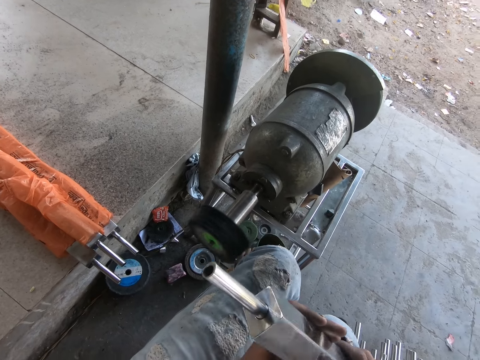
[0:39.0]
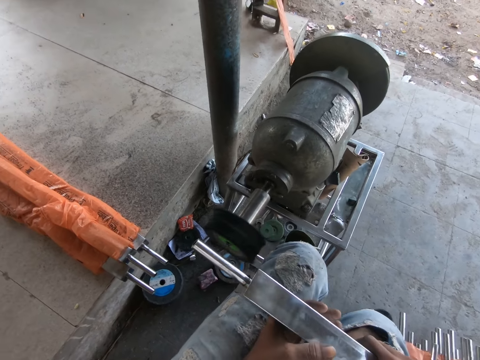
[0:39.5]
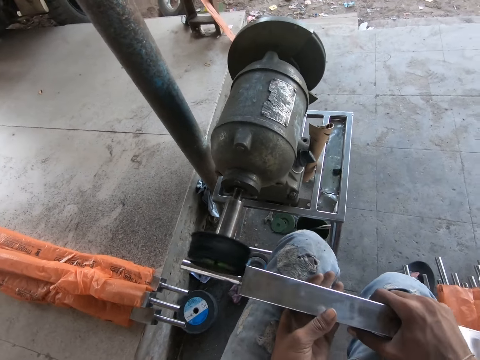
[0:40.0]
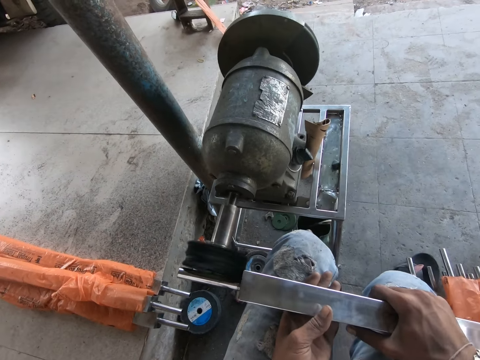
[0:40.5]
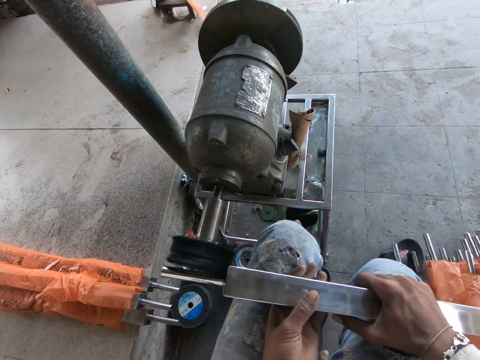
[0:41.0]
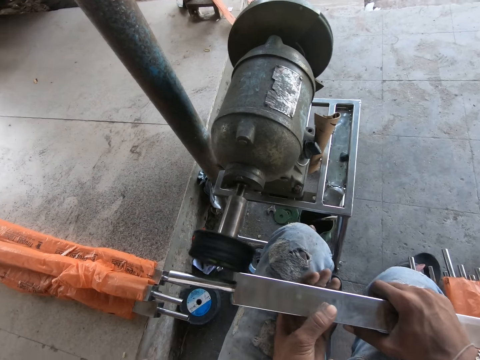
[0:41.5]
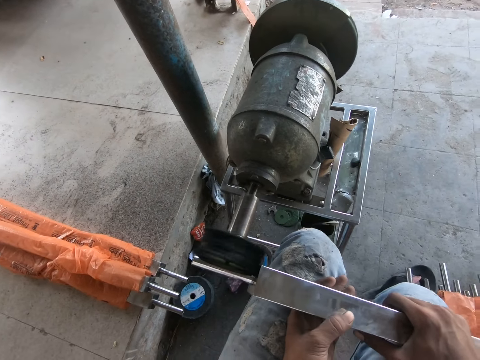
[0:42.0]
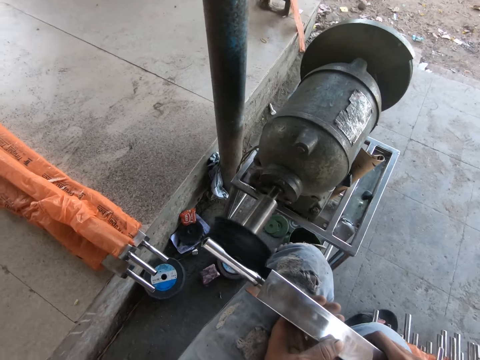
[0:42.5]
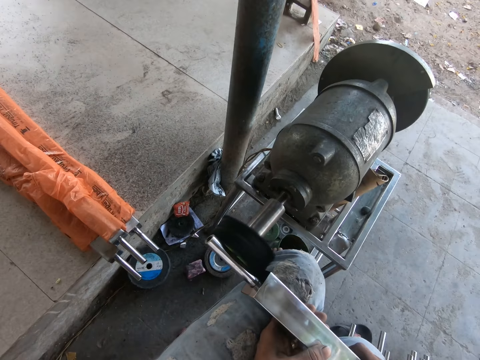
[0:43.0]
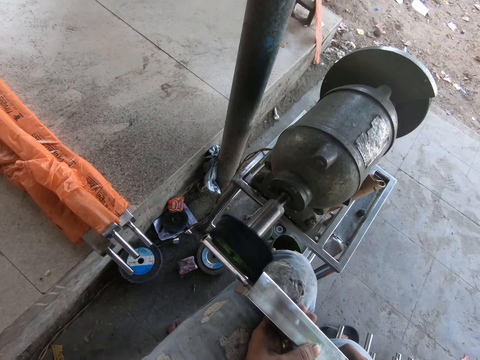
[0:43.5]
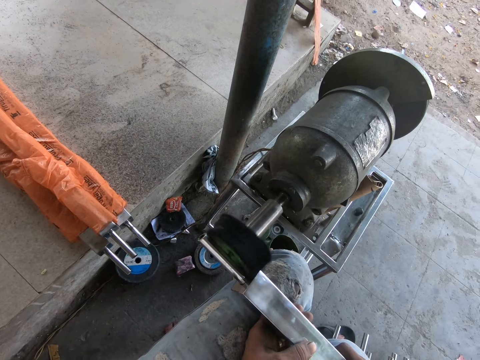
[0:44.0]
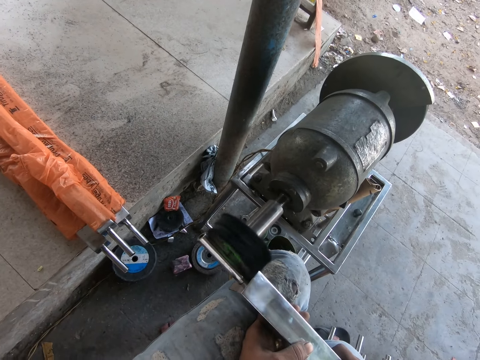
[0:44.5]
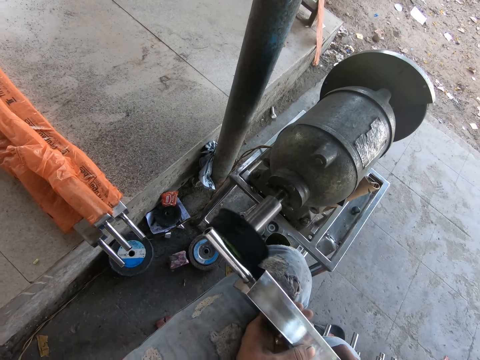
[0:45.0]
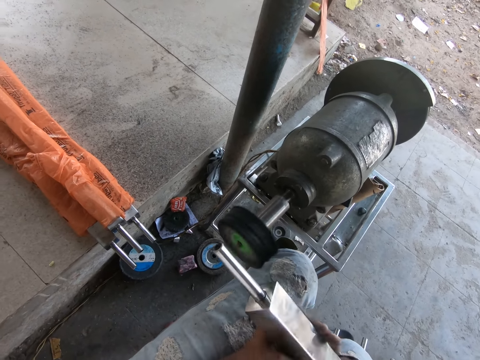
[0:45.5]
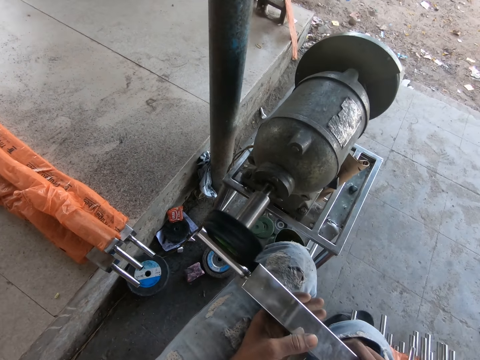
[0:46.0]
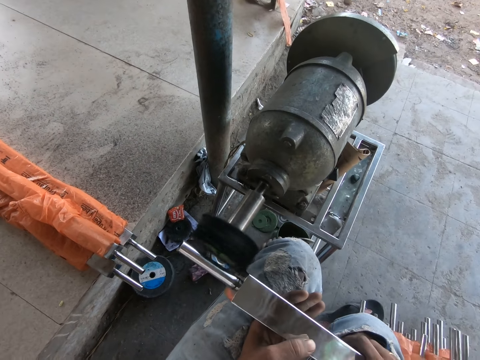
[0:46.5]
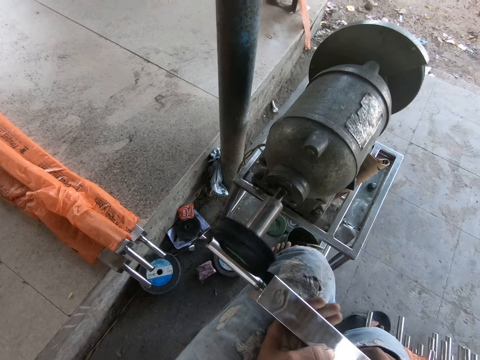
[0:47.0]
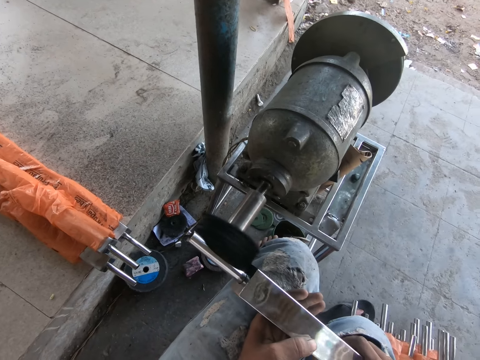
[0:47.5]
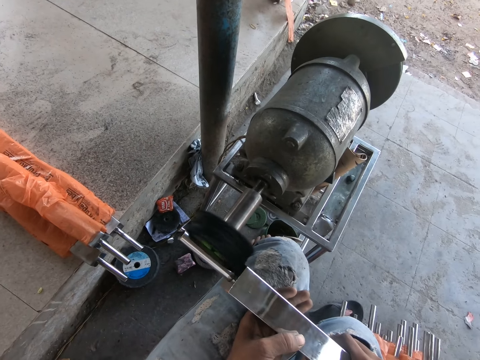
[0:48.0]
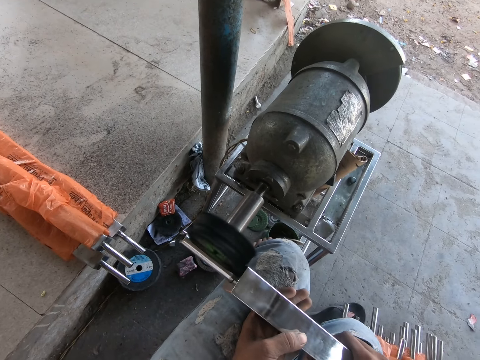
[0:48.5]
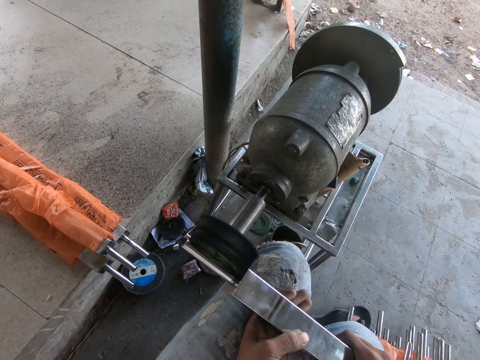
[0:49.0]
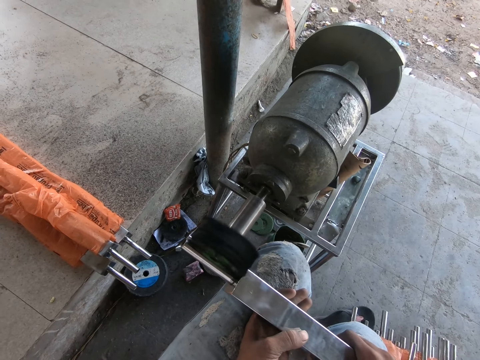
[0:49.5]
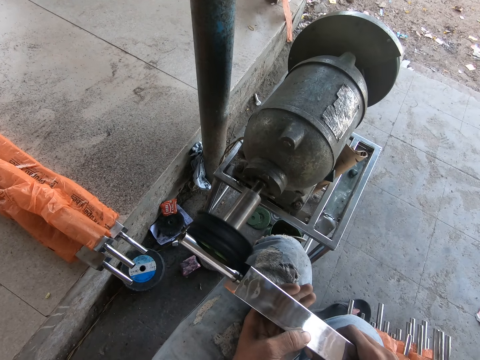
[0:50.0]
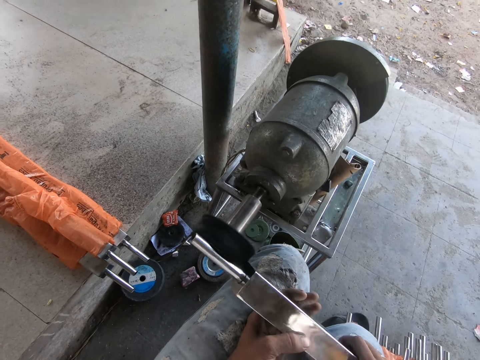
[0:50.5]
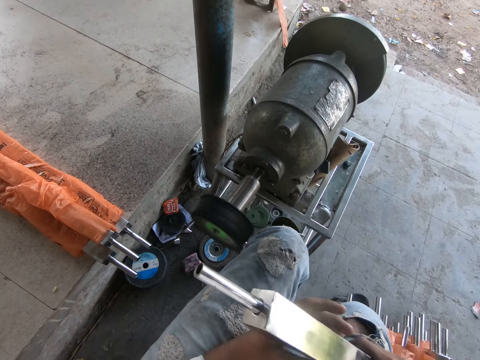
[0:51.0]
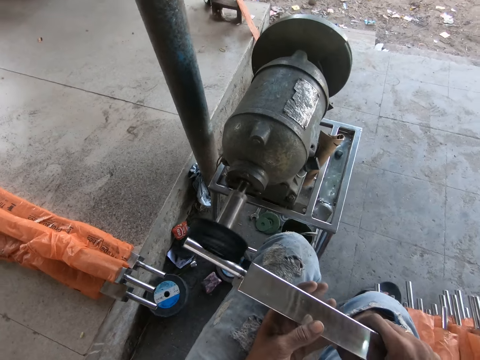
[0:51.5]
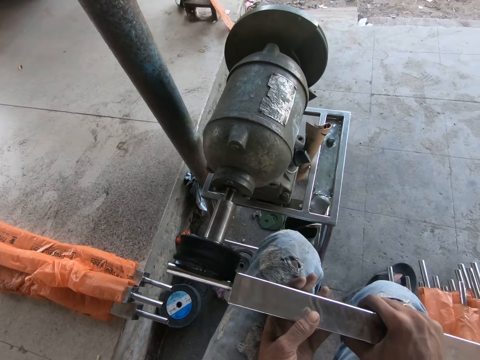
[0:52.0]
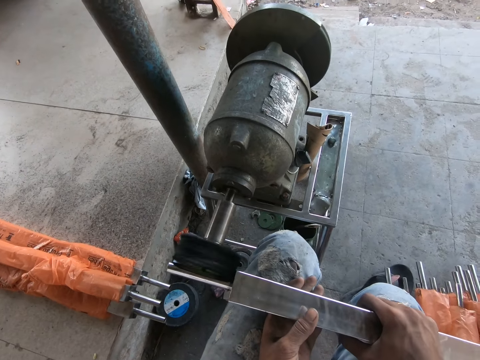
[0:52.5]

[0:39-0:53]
The camera wearer checks the steel rod in both hands. He files the steel rod in his hands with the steel filing machine on the floor. He files it again. He checks the steel rod in both hands. He files the steel rod in his hands with the steel filing machine on the floor. He files it again. He checks the steel rod in both hands. He files the steel rod in his hands with the steel filing machine on the floor.

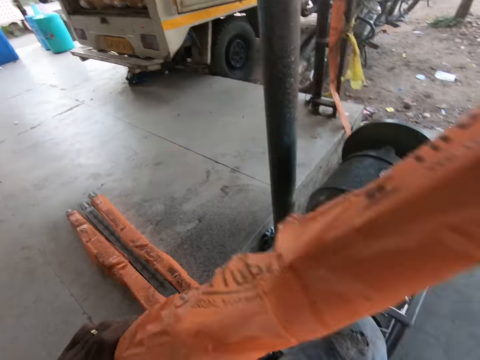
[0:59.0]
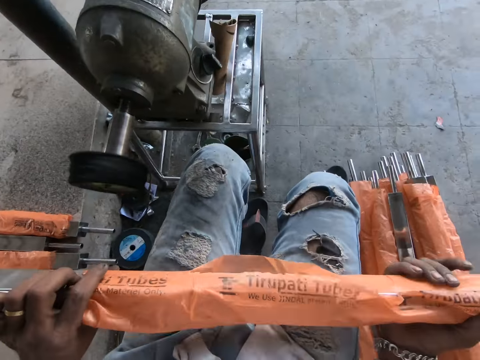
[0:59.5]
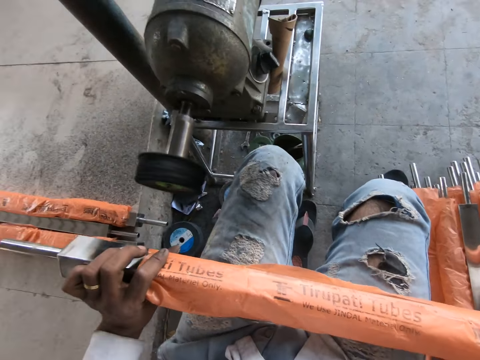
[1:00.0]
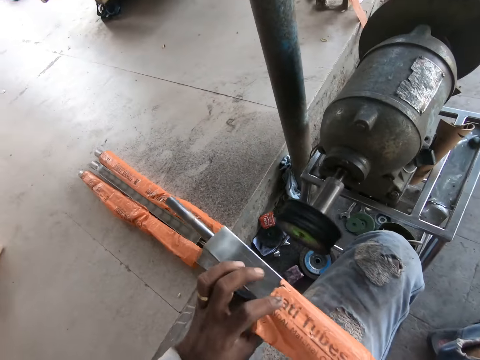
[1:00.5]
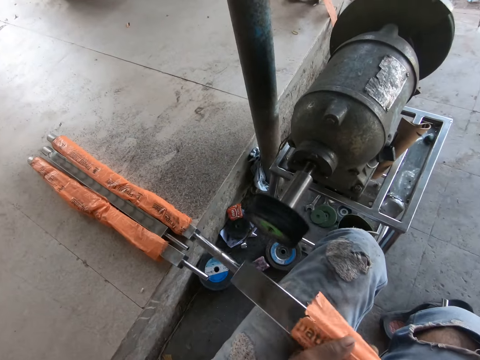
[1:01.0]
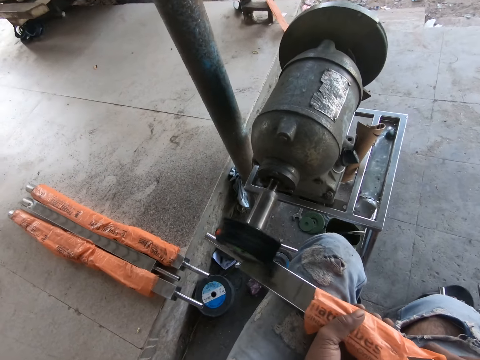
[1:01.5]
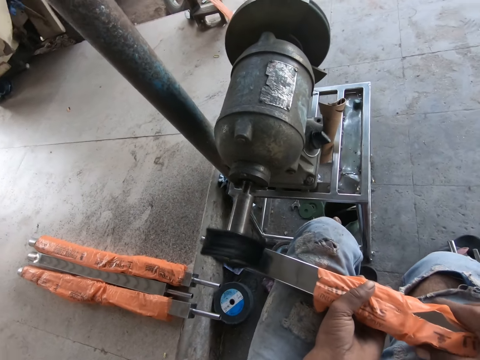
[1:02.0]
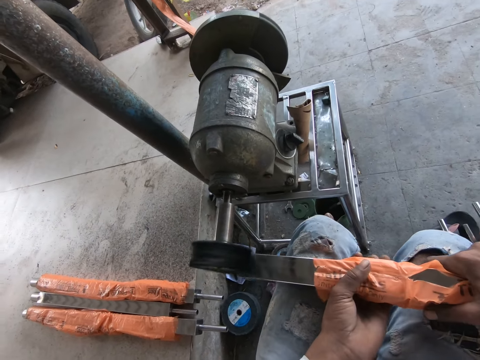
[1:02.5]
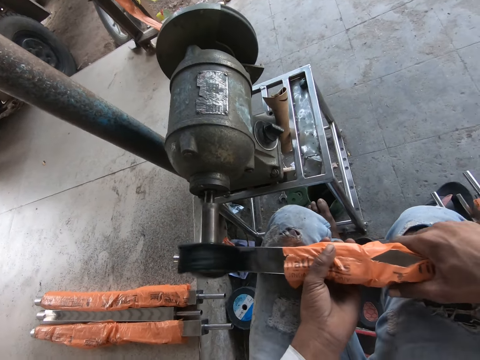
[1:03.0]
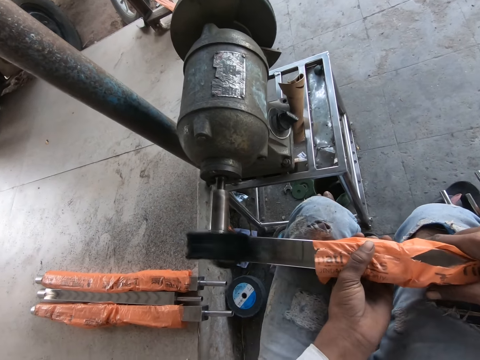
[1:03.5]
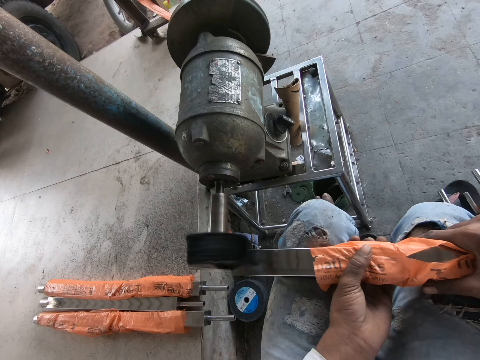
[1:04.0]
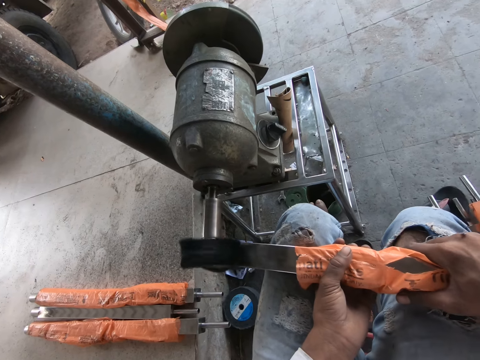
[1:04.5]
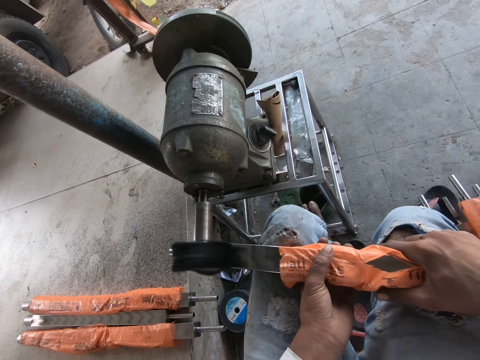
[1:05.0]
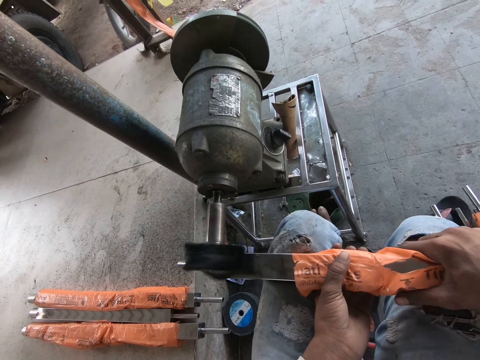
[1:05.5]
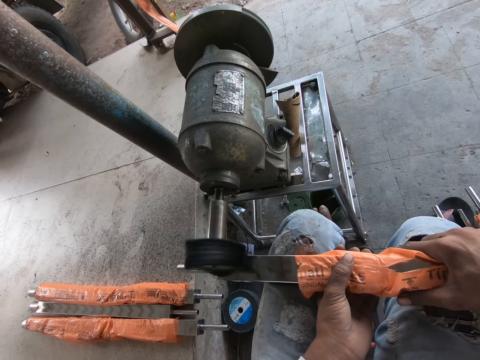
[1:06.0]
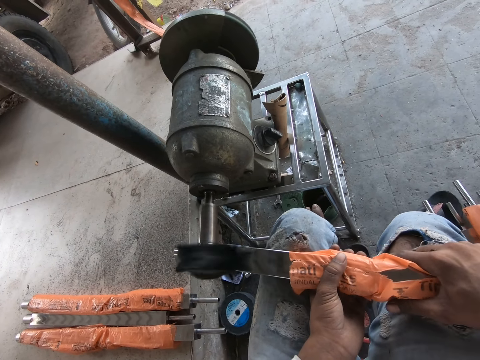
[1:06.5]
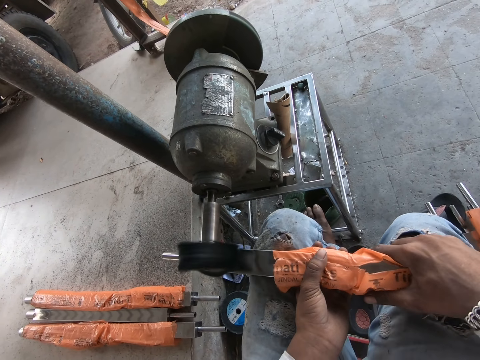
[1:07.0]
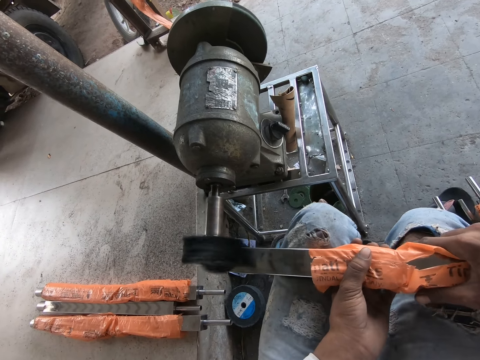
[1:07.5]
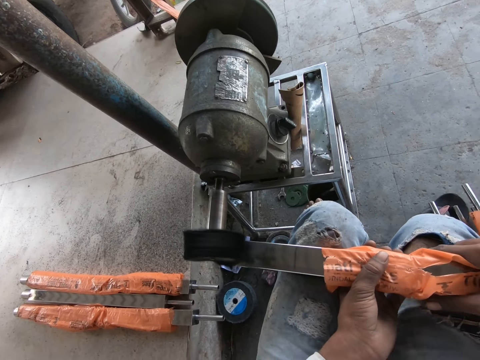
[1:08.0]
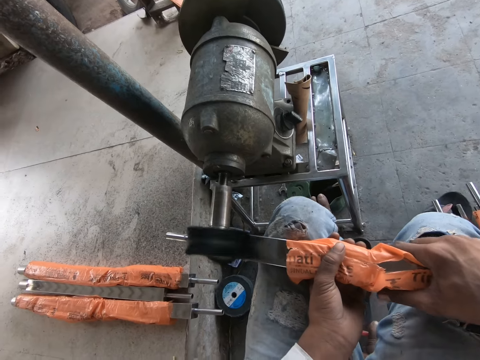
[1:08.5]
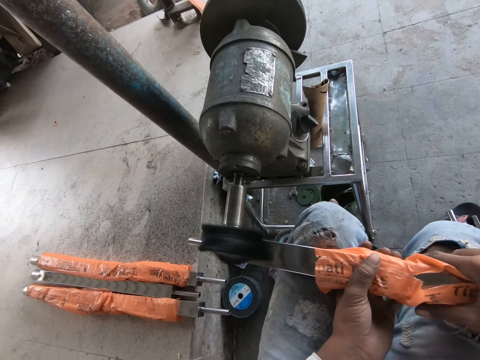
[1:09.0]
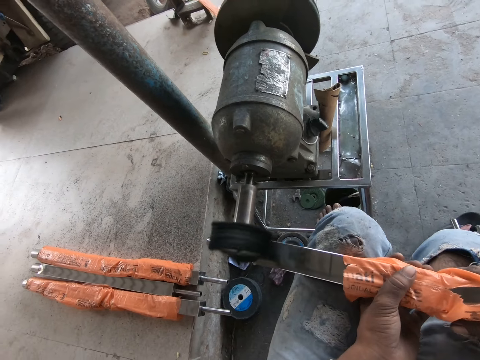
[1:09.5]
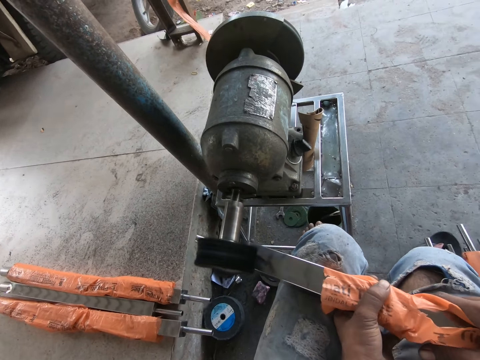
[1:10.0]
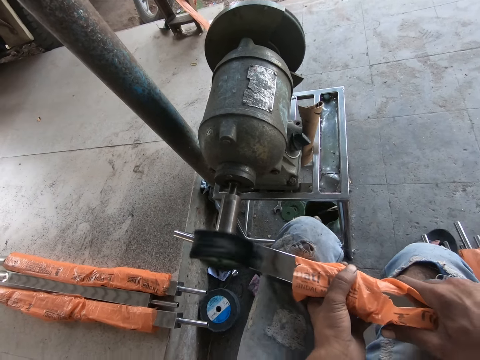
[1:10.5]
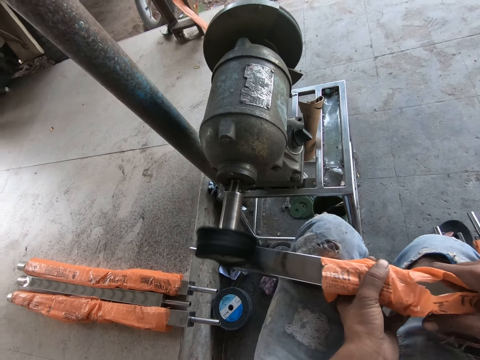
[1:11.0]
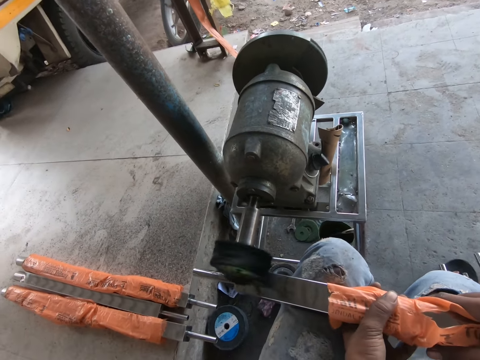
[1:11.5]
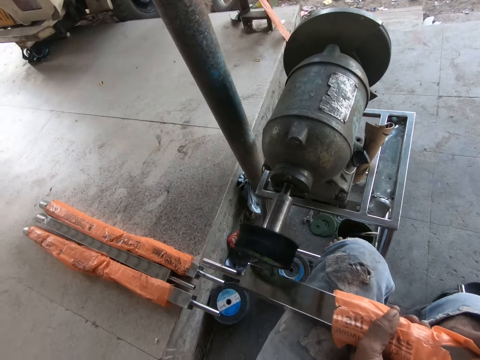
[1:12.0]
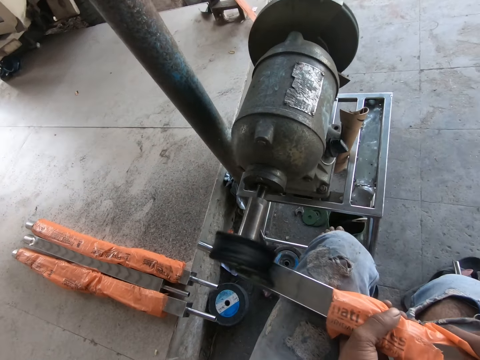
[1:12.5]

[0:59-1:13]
The camera wearer holds the steel rod with both hands. He files the steel rod in his hands with the steel filing machine on the floor.
